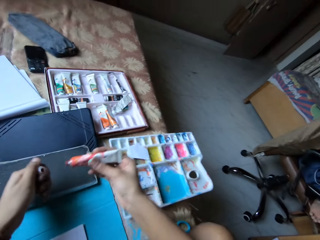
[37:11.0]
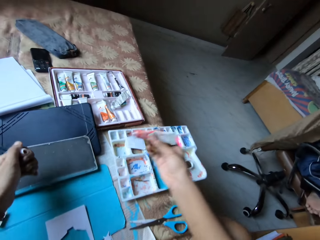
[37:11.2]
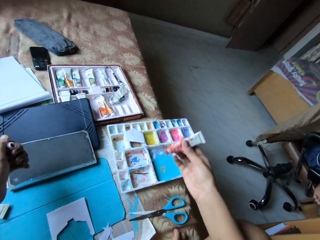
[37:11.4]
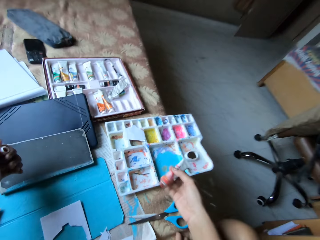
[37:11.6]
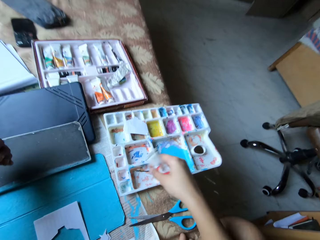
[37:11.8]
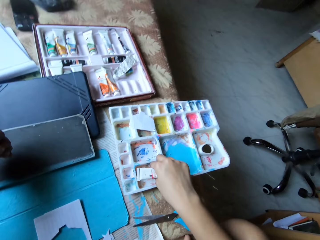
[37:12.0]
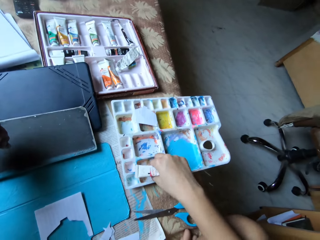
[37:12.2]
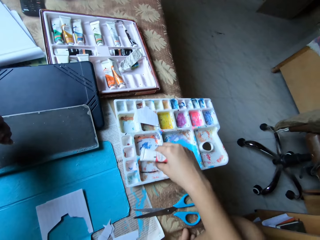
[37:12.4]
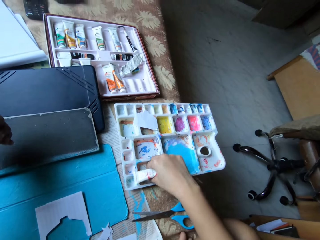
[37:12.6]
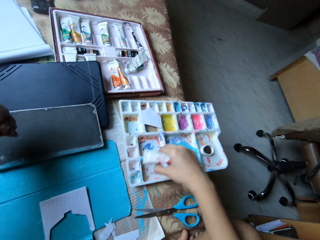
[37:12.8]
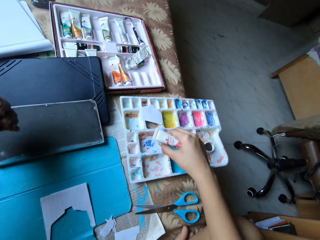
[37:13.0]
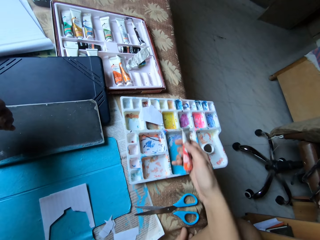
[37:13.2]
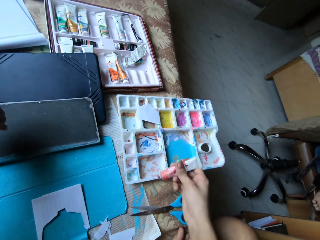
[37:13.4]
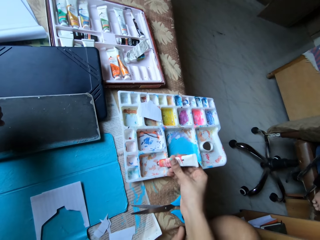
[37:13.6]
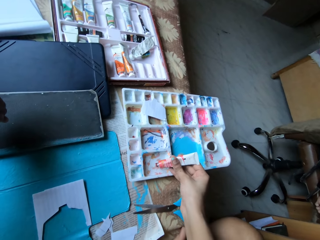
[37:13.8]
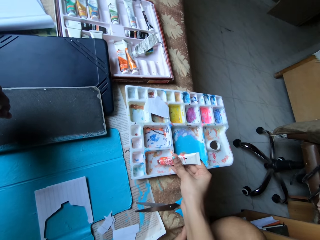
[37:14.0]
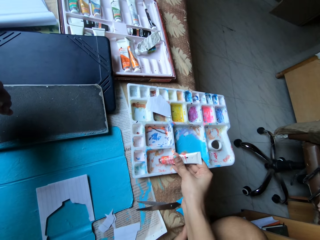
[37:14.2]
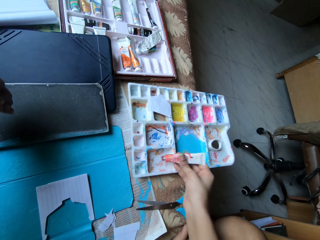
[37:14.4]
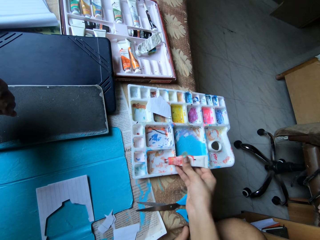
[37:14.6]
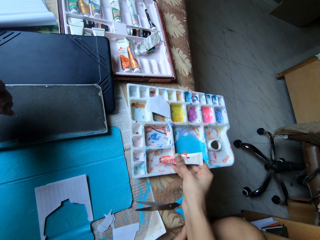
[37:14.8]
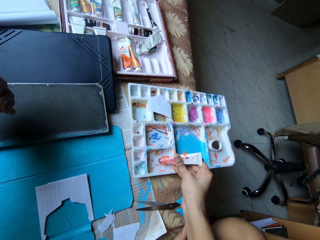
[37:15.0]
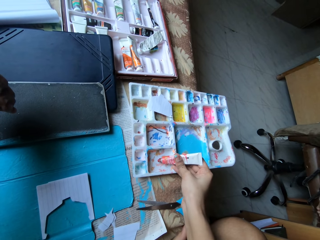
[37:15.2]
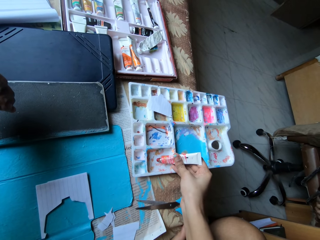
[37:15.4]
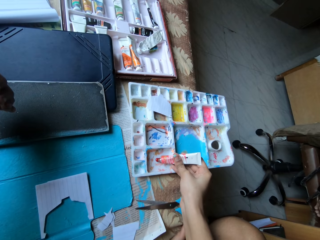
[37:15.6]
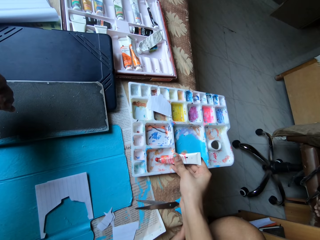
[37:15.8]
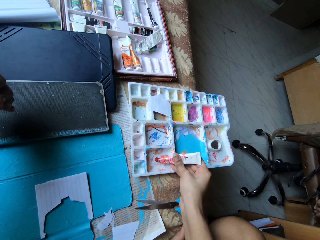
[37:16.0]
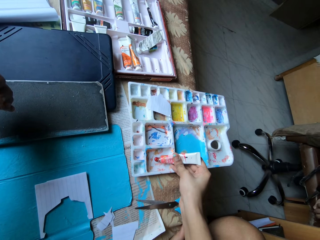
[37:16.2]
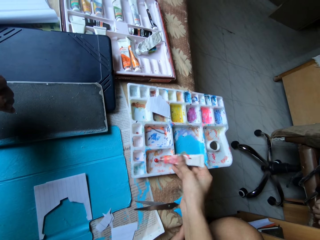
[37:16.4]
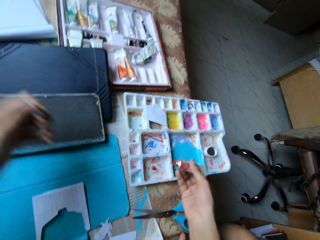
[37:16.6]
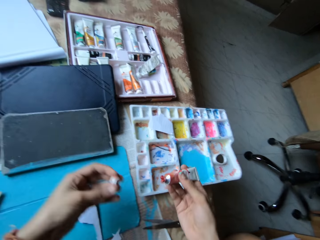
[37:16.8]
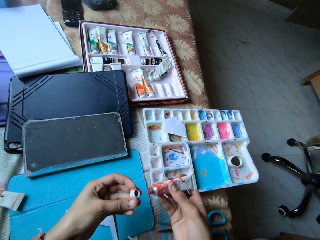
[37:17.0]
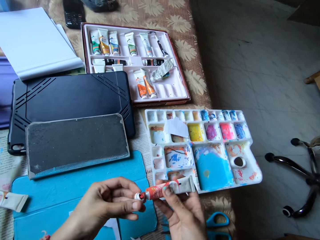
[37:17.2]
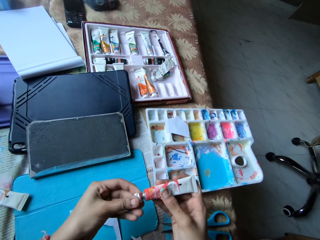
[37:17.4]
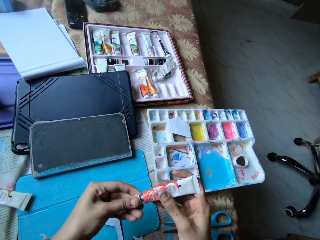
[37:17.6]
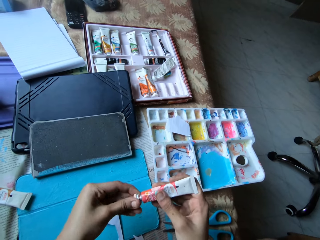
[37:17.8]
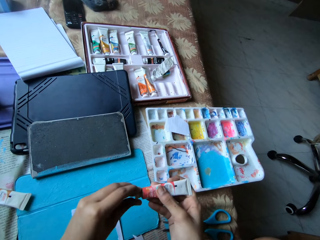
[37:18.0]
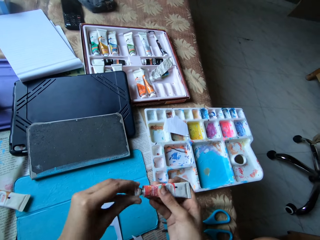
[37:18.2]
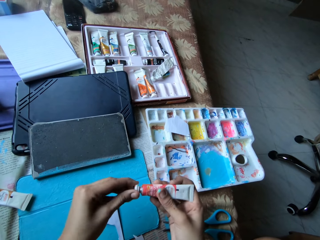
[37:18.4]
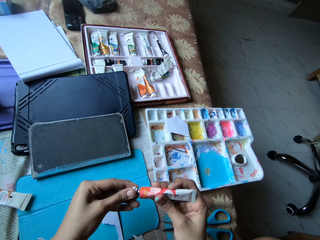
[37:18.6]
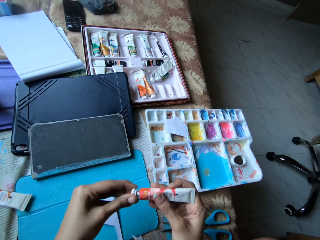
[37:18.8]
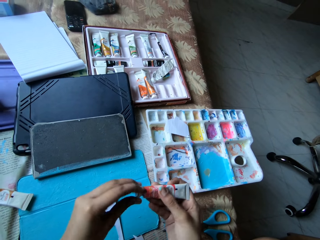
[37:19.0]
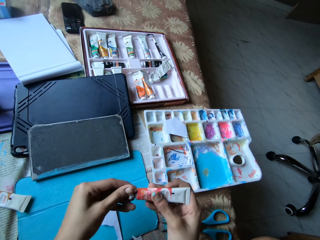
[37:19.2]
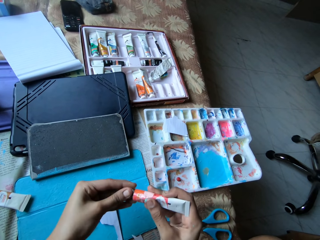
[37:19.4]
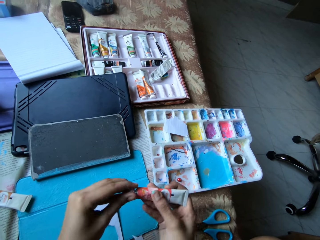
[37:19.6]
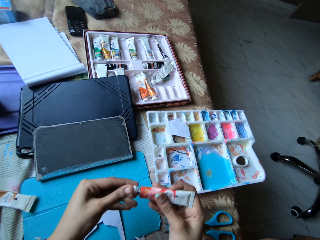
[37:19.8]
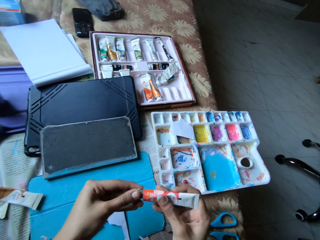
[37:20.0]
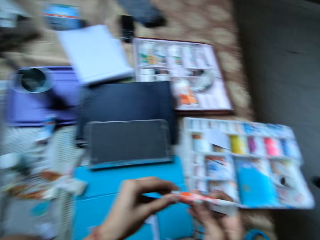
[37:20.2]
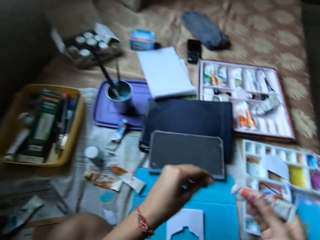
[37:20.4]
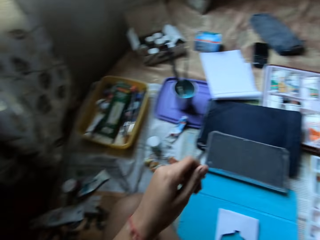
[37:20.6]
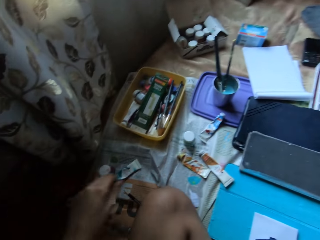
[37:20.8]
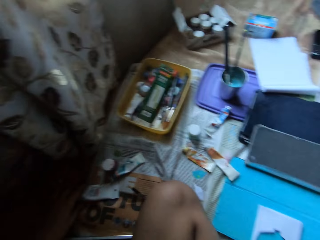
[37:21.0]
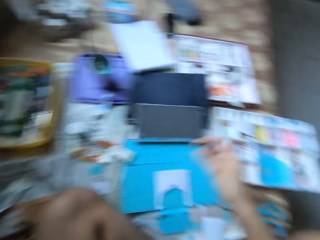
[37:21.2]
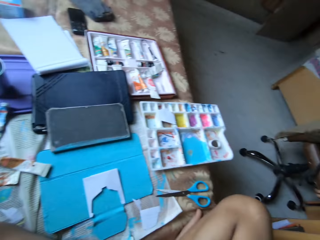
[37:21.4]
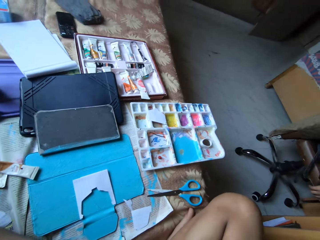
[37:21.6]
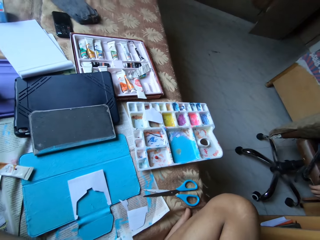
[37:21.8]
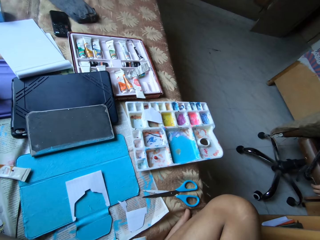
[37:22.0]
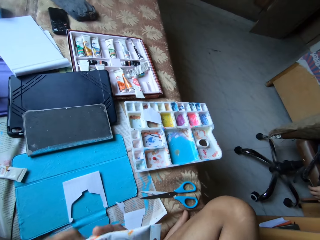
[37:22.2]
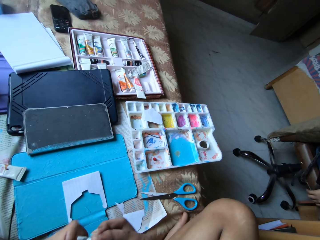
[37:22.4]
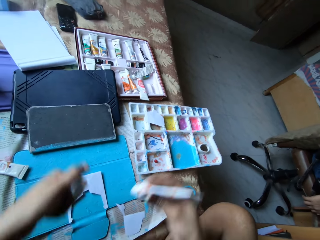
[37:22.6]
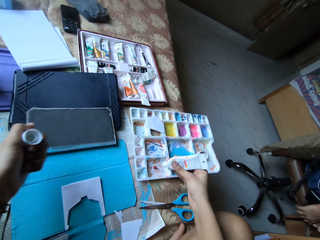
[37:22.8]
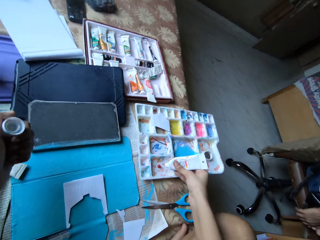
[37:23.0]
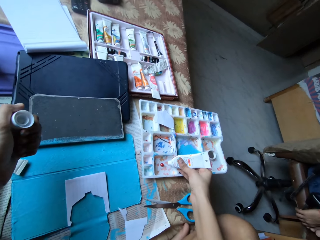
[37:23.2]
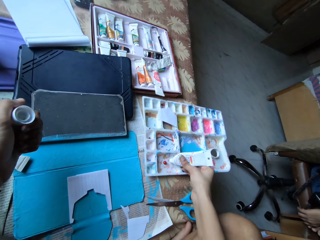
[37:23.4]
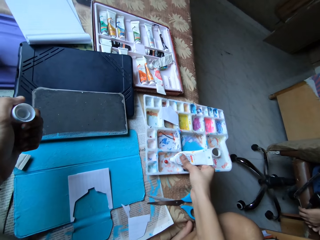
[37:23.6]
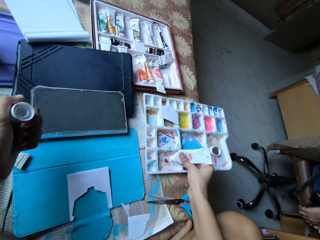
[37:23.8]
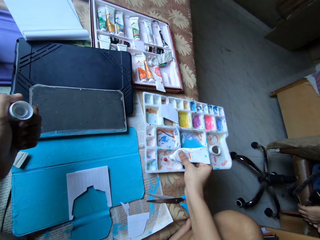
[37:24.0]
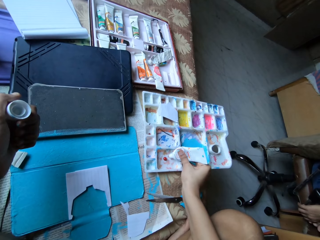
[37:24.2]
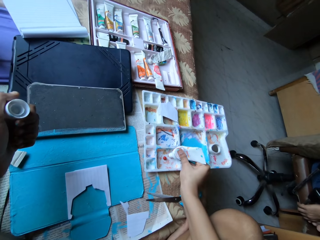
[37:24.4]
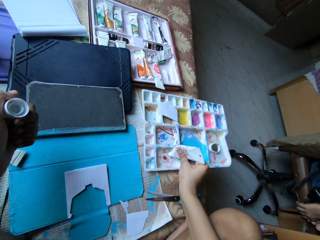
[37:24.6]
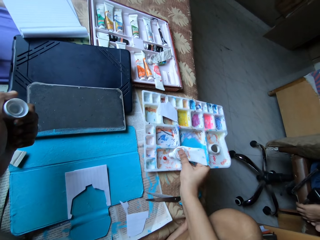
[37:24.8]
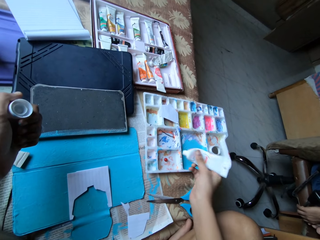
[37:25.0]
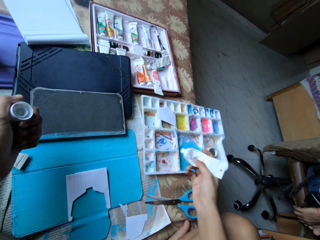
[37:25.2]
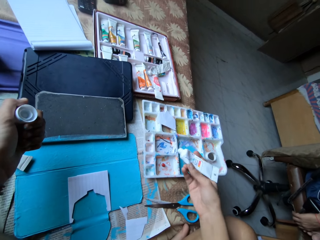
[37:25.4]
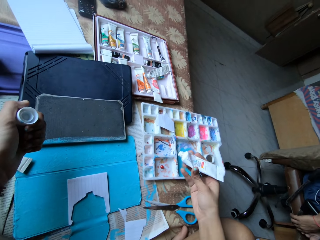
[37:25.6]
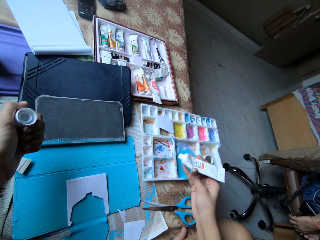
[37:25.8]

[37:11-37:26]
The camera wearer touches a bobby pin in the paint palette on the bed with her right hand. She moves the bobby pin in the paint palette on the bed with her right hand. She picks the bobby pin in the paint palette and drops the bobby pin in the paint palette. She flips the paint tube in her right hand. She squeezes paint from the paint tube in her right hand into a compartment of the paint palette on the bed. She closes the paint tube in her right hand with the cap in her left hand. She holds the paint tube in her right hand. She puts down the paint tube and picks a paint tube. She opens the cap of the paint tube in her right hand with her left hand. She squeezes paint from the paint tube in her right hand into the compartment of the paint palette on the bed.

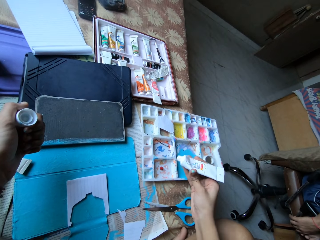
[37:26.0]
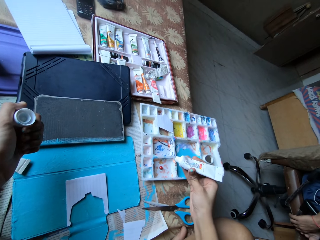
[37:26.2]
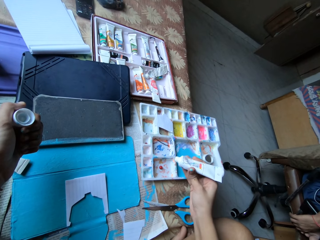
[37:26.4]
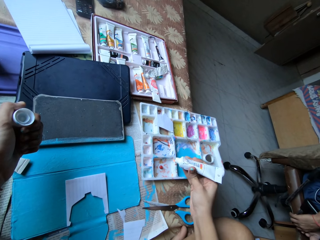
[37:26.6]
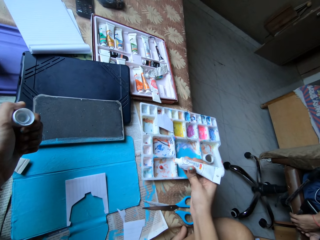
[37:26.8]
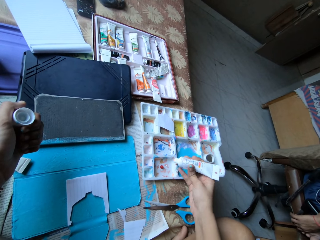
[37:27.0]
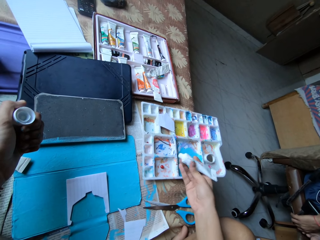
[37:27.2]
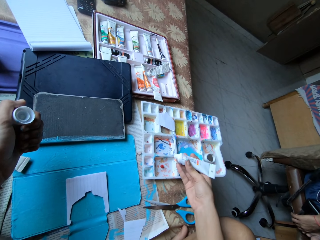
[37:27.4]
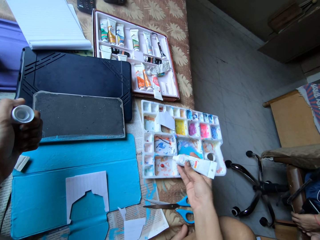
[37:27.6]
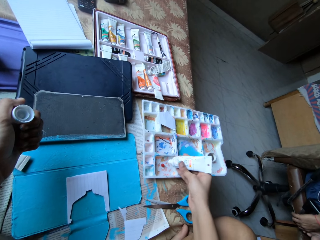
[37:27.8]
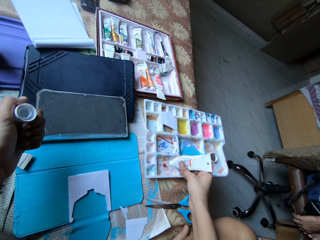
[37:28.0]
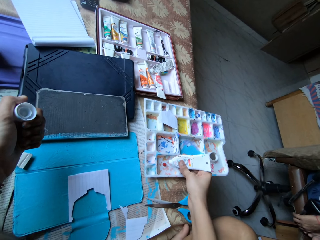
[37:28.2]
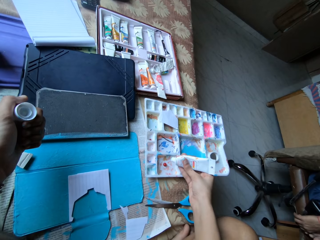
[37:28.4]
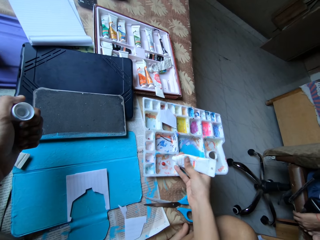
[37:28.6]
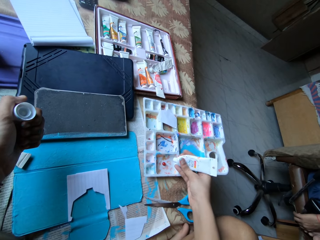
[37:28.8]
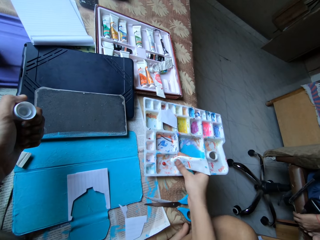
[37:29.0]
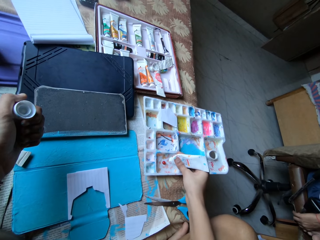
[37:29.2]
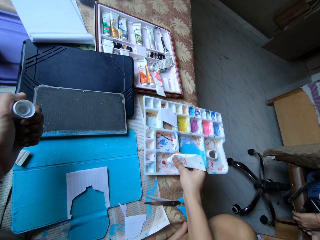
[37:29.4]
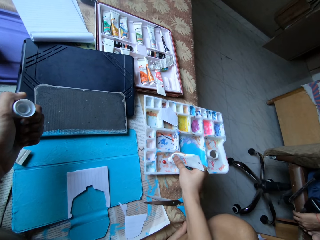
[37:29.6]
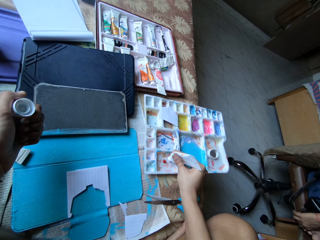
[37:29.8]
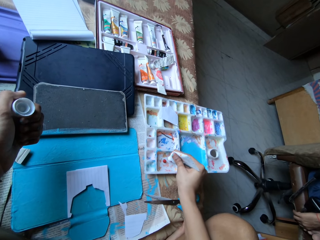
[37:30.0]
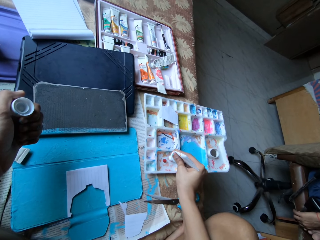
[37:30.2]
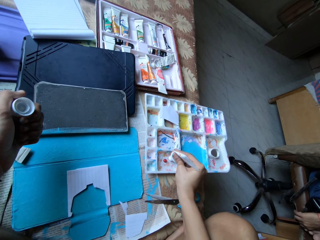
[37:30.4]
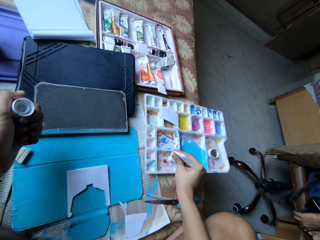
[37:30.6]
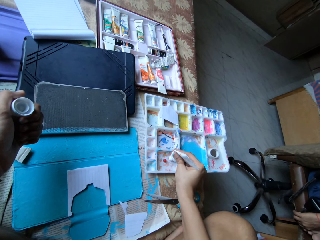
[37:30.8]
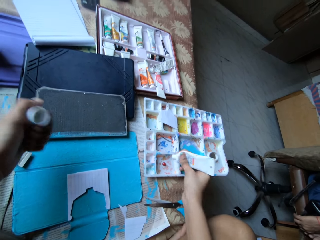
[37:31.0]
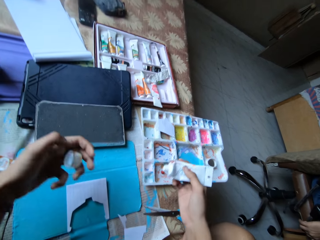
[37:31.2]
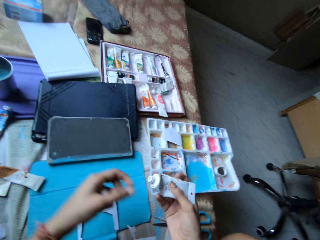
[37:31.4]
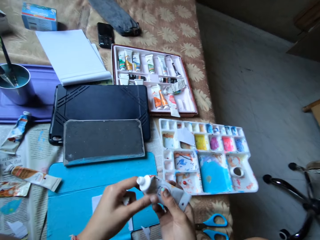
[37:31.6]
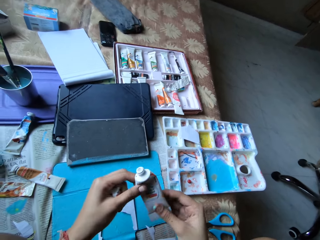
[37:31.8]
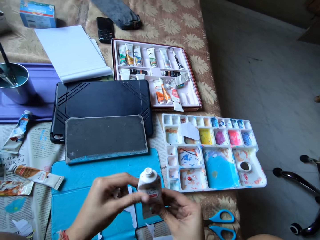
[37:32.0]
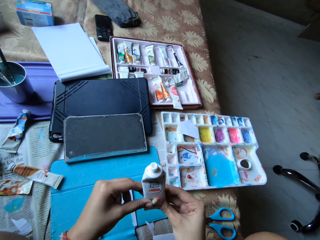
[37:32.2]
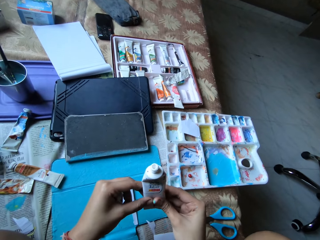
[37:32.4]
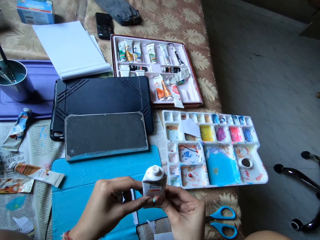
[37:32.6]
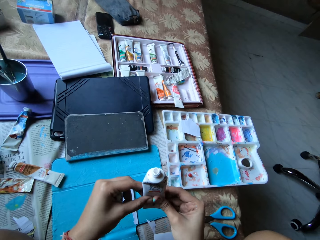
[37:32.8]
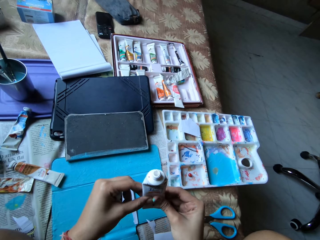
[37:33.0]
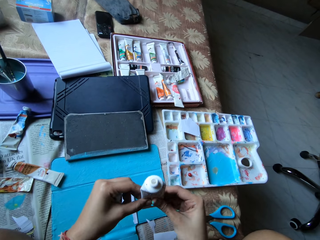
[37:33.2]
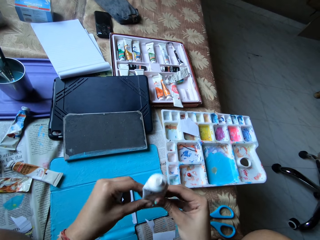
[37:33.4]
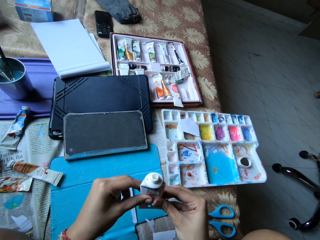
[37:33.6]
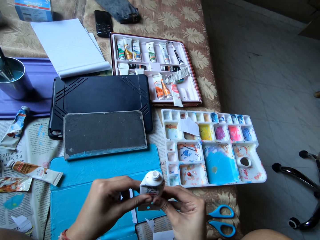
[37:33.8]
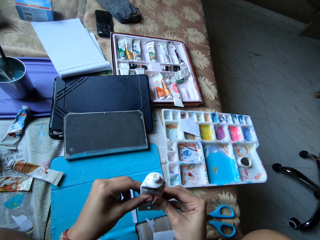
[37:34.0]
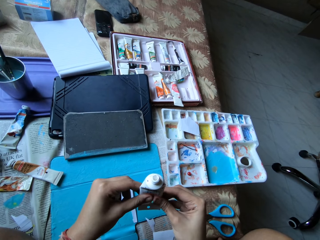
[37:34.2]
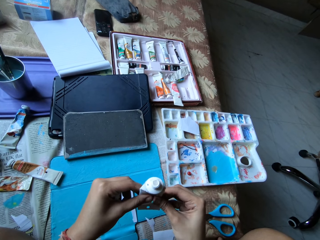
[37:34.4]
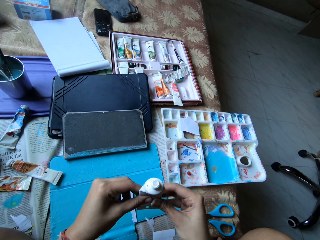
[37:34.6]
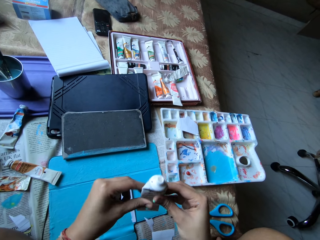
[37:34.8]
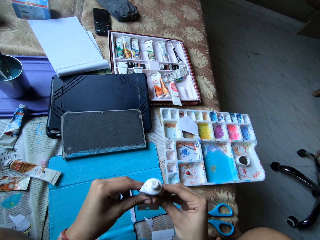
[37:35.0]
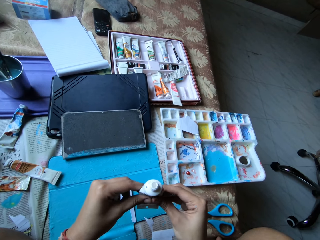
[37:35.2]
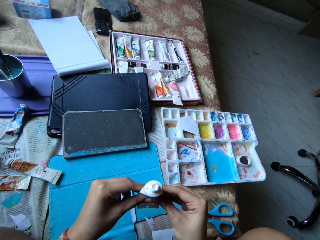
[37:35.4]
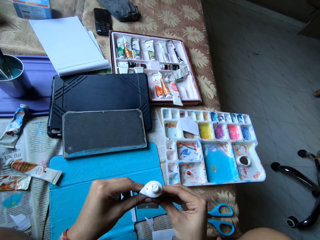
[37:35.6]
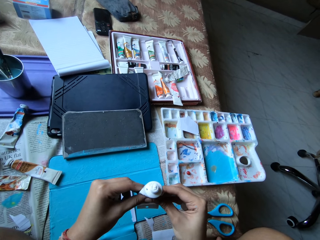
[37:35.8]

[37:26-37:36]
The camera wearer squeezes the paint tube in her right hand. She squeezes paint from the paint tube in her right hand into the compartment of the paint palette on the bed. She holds the paint tube with both hands. She squeezes the paint tube in both hands.
